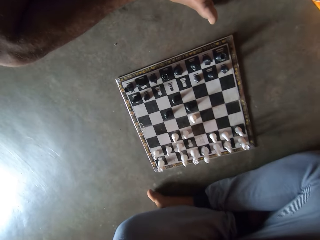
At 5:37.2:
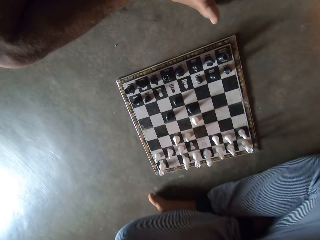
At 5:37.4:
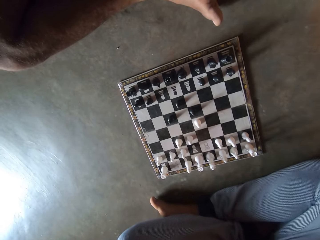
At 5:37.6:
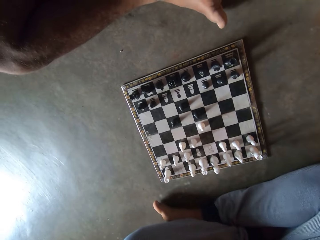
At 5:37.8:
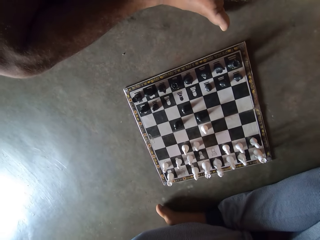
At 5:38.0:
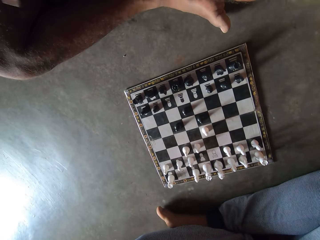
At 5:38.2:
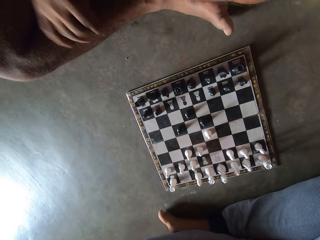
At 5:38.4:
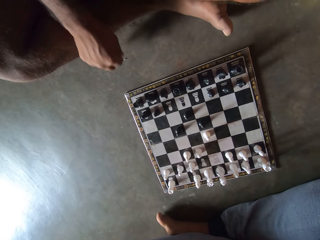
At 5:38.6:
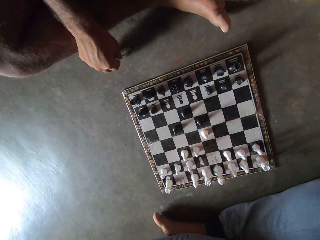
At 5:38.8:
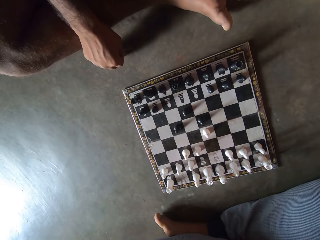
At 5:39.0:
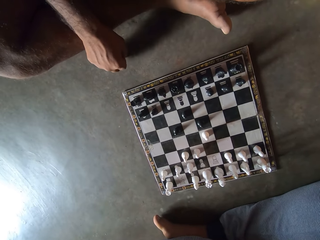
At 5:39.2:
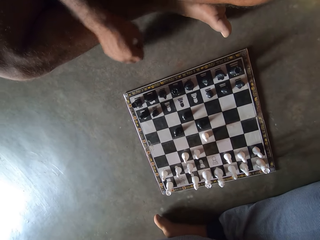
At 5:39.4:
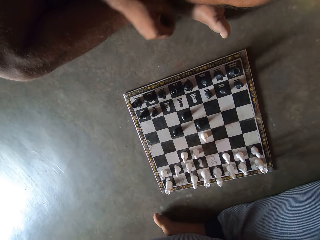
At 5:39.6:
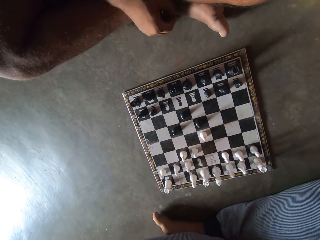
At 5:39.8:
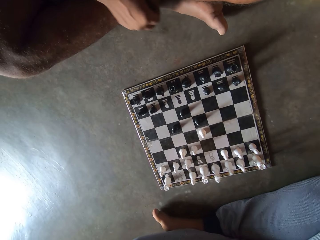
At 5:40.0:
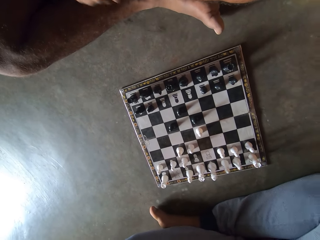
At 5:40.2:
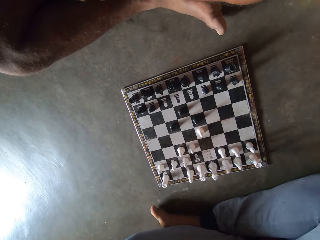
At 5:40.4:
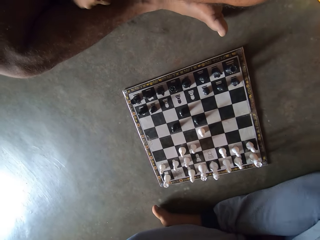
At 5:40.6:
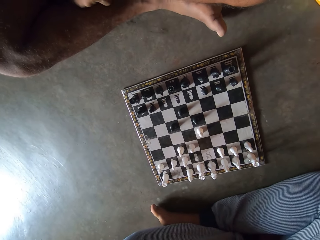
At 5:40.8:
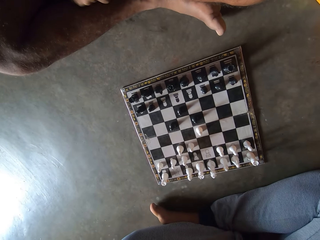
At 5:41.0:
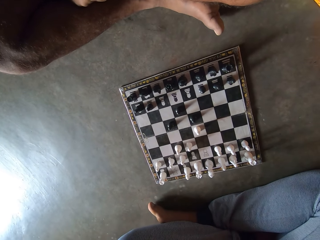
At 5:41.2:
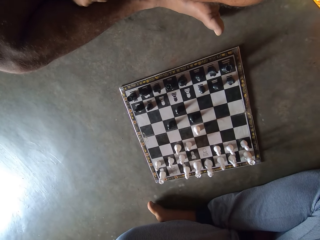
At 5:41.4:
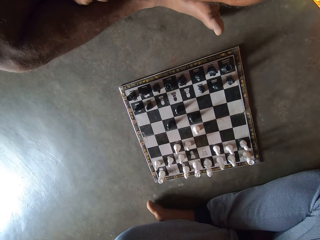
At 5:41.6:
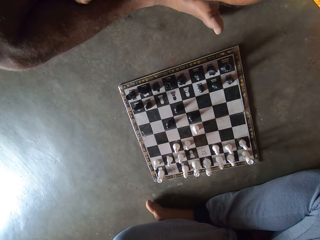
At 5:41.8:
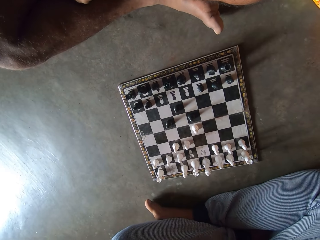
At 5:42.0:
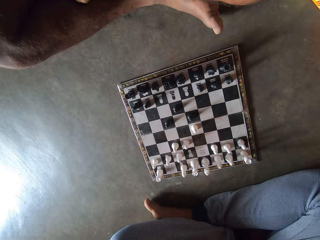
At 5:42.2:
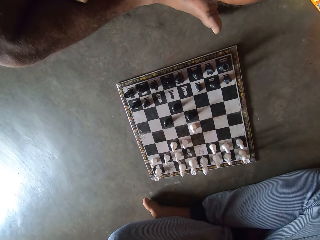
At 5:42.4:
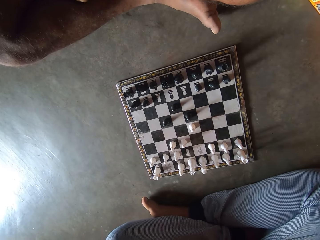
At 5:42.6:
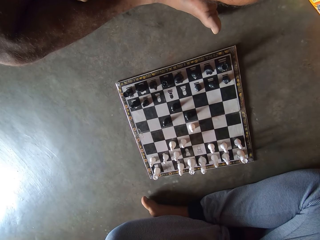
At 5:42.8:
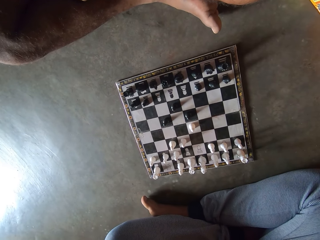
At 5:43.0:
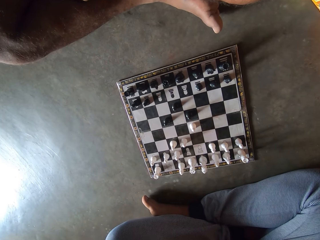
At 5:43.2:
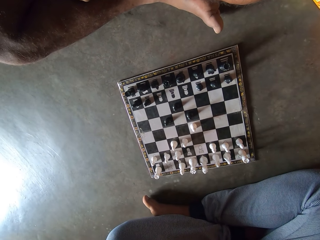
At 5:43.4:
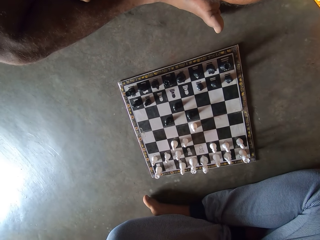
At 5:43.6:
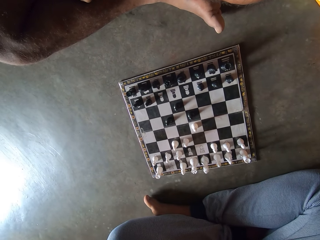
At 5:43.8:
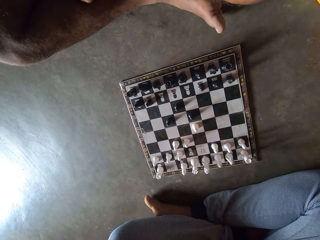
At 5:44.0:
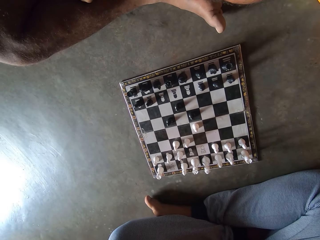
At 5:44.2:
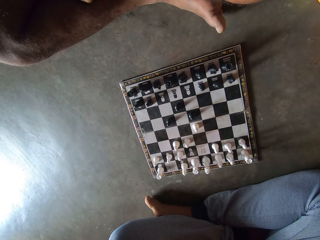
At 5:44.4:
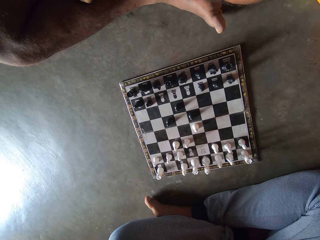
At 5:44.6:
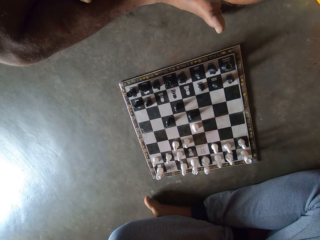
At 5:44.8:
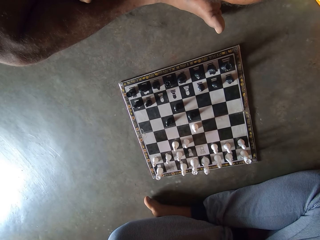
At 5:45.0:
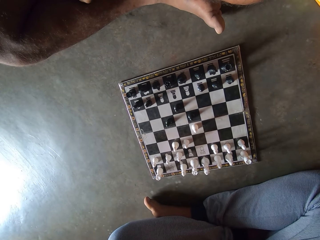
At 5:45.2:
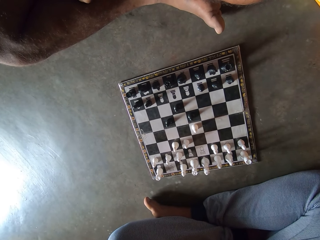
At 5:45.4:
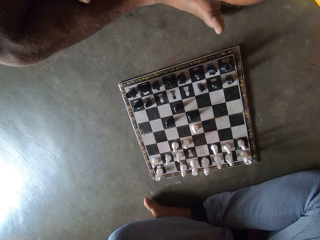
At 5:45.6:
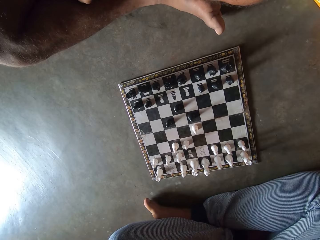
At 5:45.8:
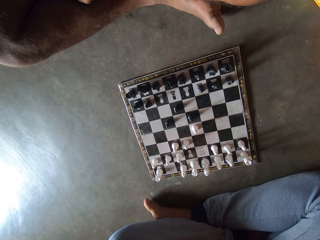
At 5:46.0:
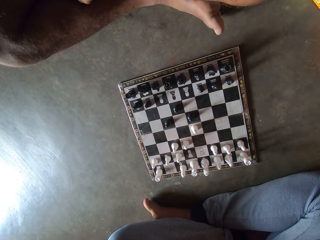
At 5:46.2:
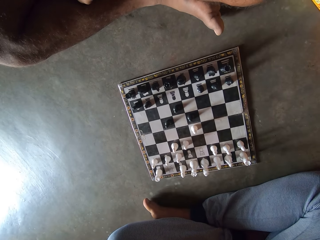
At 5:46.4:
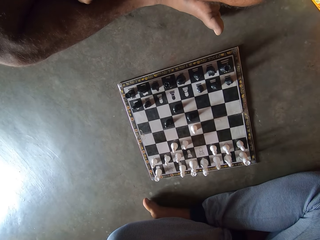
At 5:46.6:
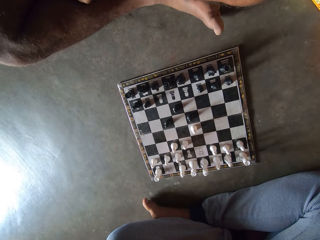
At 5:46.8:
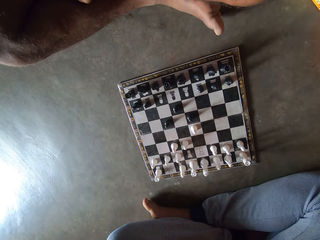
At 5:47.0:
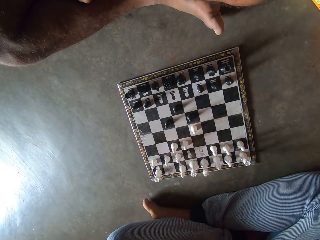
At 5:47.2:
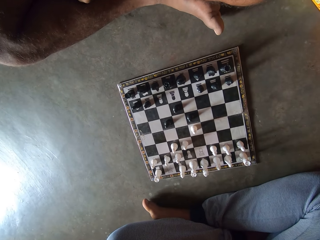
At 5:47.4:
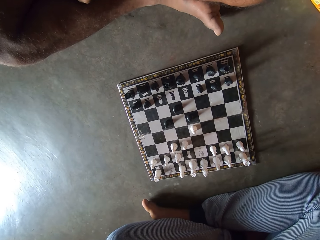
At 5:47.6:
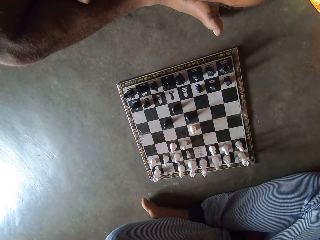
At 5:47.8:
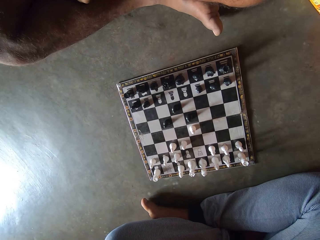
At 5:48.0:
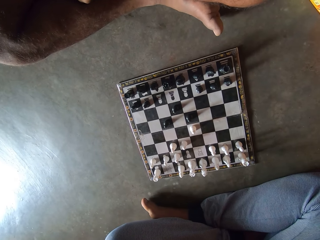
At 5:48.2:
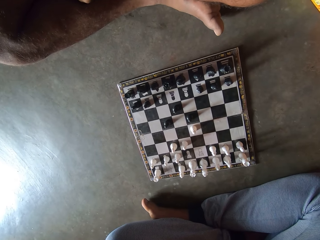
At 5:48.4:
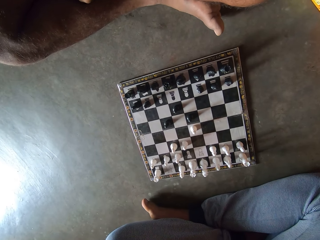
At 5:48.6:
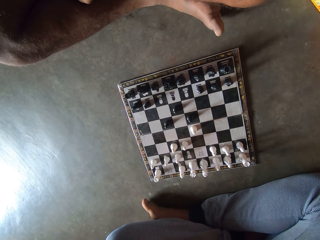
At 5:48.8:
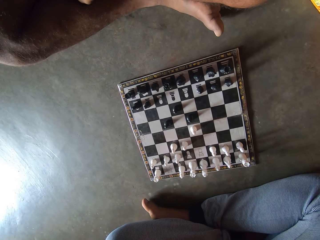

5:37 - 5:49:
A man picks up a very small object from the floor with his right hand.

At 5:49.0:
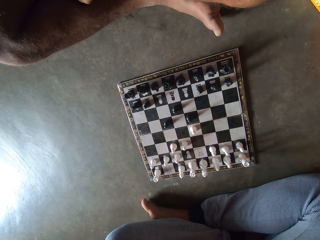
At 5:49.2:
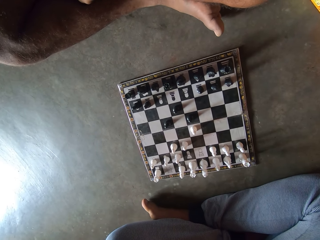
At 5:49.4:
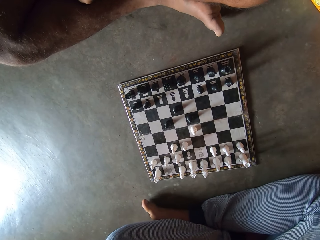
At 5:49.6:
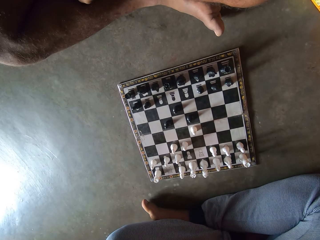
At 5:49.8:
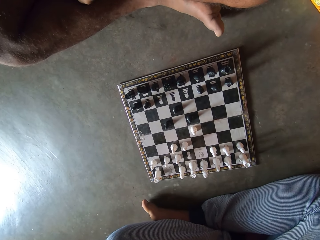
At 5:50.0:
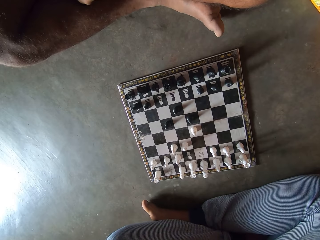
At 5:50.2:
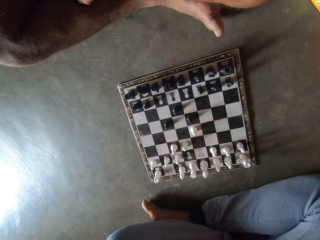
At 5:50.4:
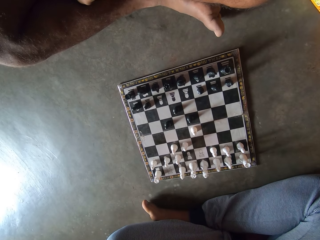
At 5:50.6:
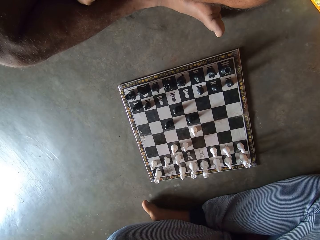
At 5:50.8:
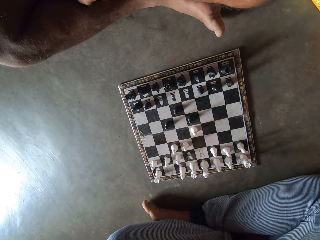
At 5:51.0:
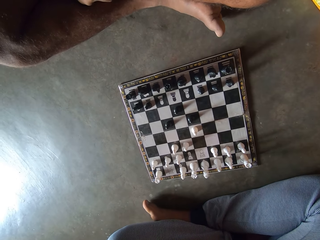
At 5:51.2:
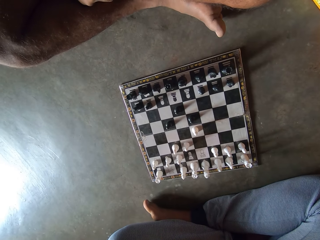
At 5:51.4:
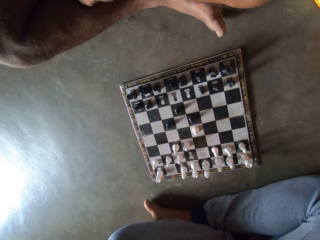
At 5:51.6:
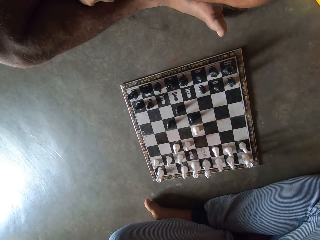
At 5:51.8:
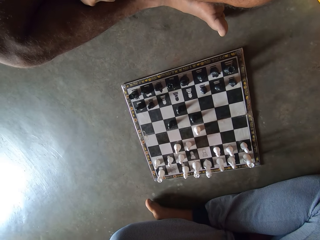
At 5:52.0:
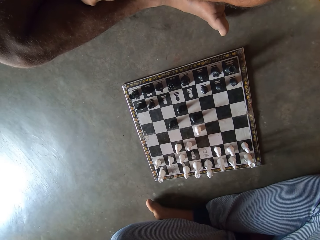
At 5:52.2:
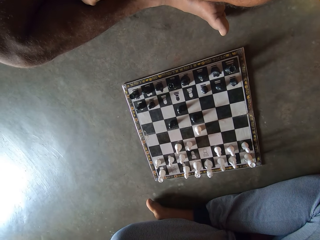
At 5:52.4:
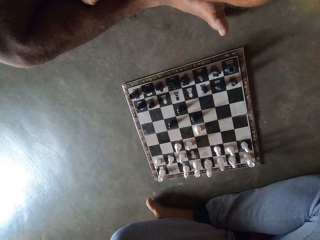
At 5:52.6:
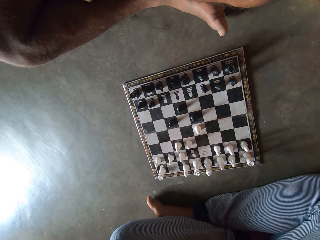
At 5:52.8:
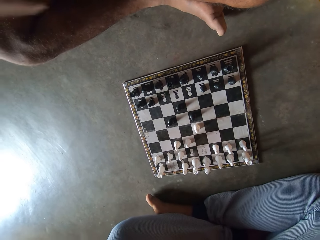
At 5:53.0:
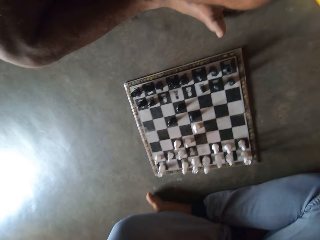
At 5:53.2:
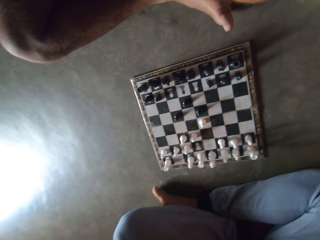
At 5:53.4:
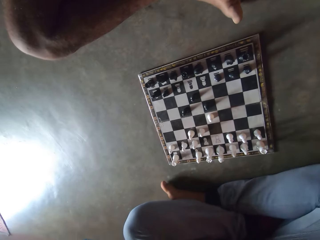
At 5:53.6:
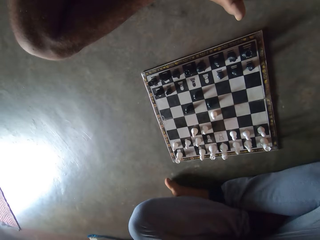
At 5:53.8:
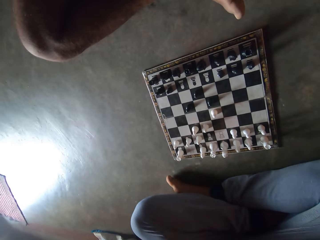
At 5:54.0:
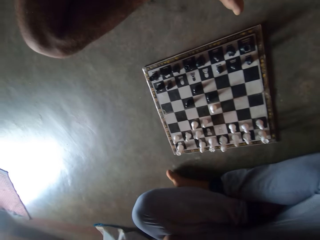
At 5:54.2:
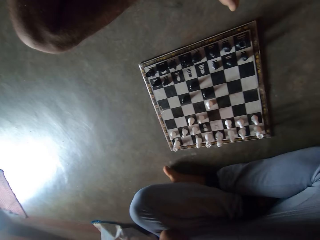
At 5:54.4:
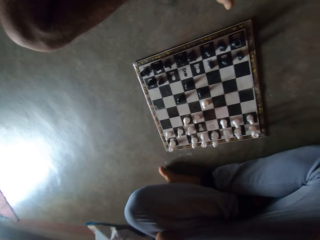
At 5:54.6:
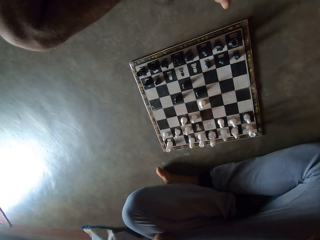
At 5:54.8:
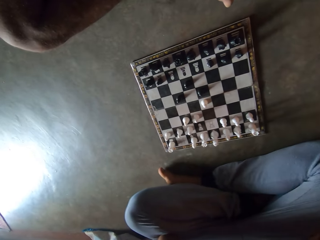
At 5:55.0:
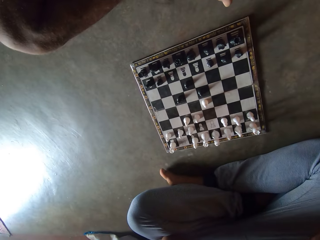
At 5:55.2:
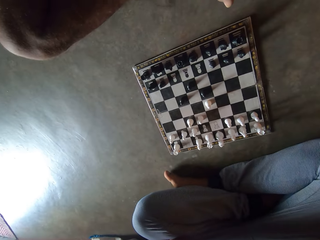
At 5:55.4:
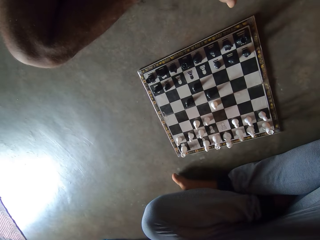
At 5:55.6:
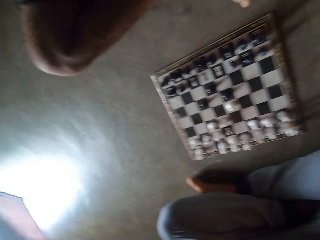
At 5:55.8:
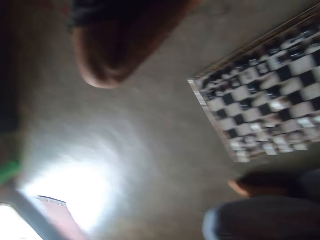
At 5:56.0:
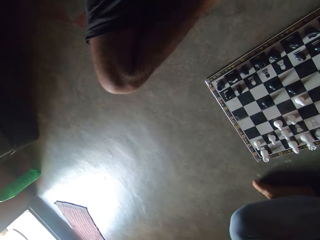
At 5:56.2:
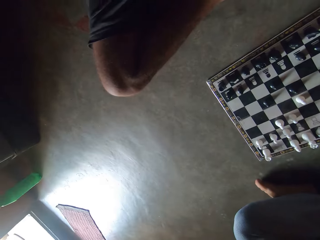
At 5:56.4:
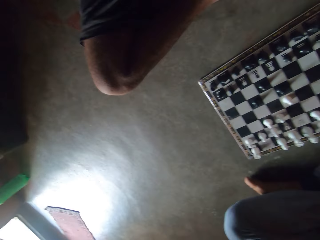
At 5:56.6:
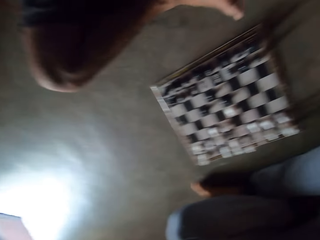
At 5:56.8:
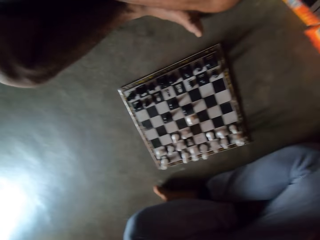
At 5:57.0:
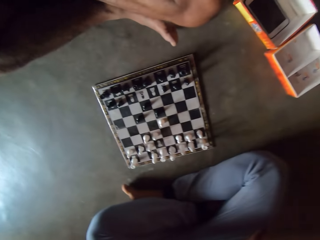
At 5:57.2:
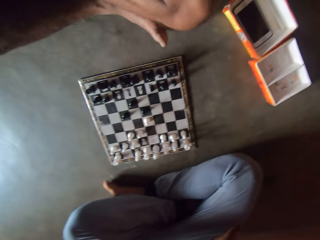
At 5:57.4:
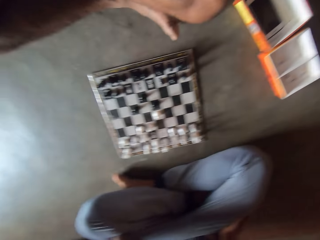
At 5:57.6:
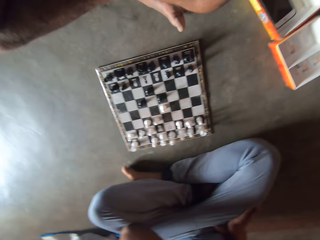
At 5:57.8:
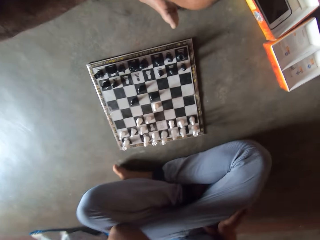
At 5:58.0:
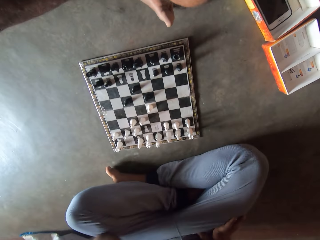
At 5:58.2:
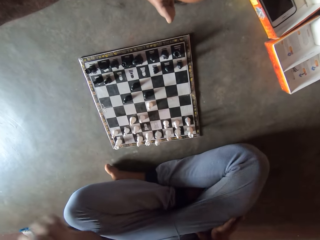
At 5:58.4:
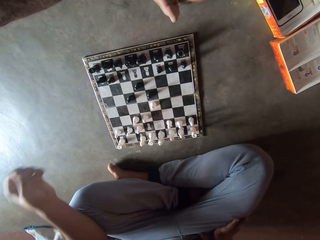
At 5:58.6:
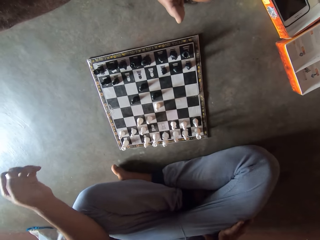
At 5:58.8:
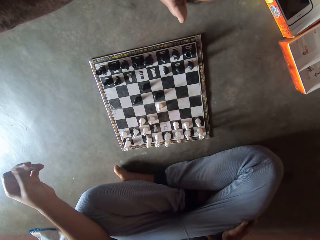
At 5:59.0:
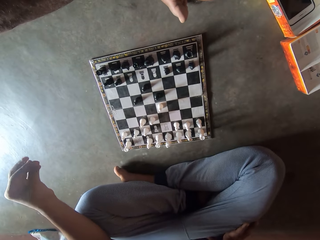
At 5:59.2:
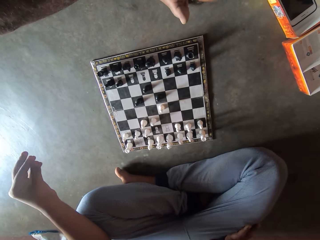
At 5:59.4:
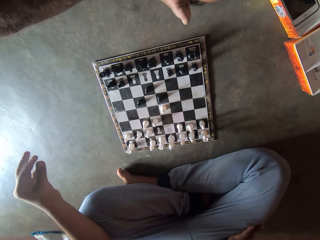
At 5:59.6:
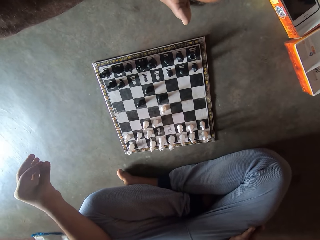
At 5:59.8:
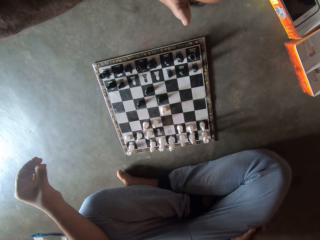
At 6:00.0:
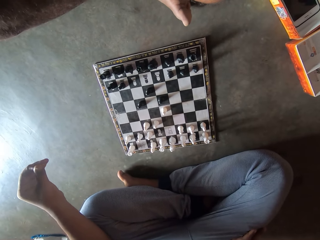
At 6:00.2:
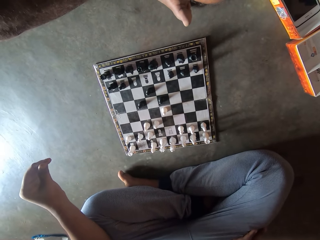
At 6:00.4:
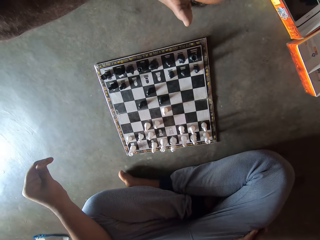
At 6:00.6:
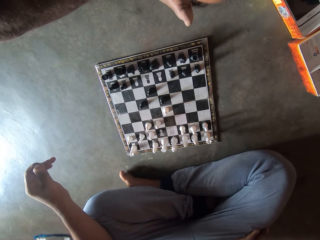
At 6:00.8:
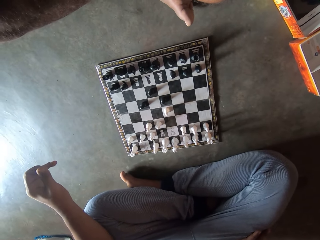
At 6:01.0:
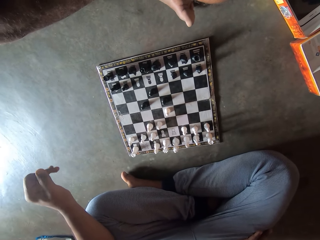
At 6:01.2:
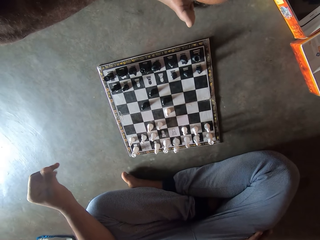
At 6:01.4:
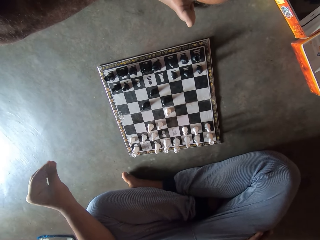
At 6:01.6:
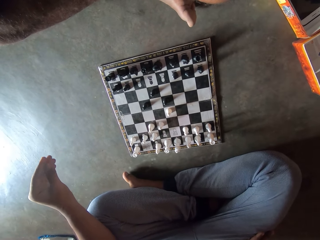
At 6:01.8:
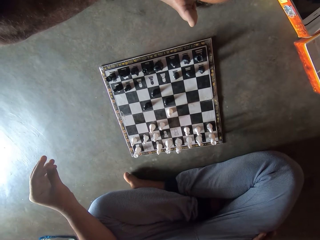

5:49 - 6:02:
The camera wearer rubs the fingers of his left hand against each other. He supports his hand on his leg. He clears his fingers.
